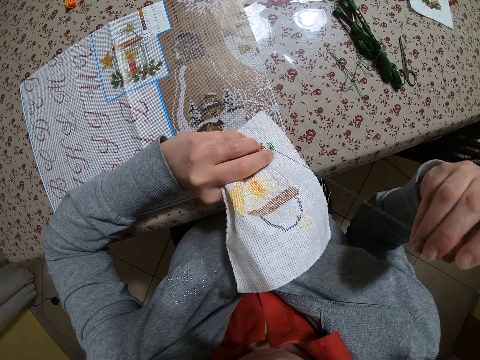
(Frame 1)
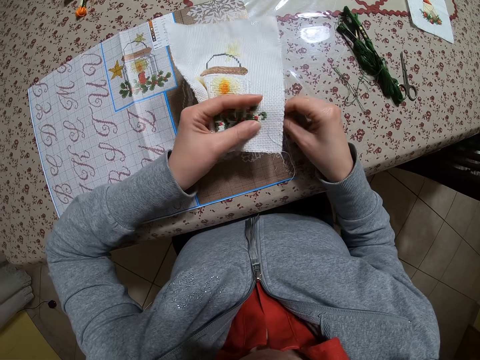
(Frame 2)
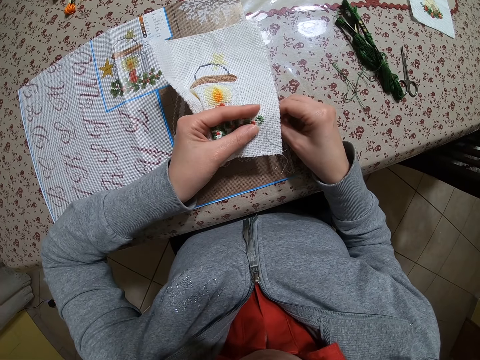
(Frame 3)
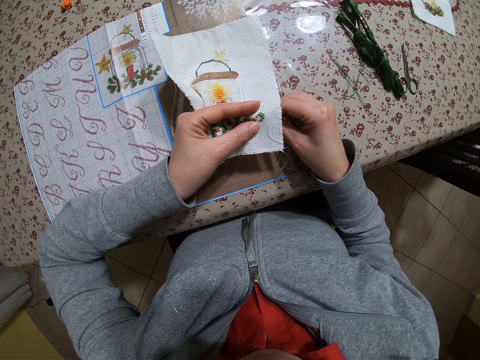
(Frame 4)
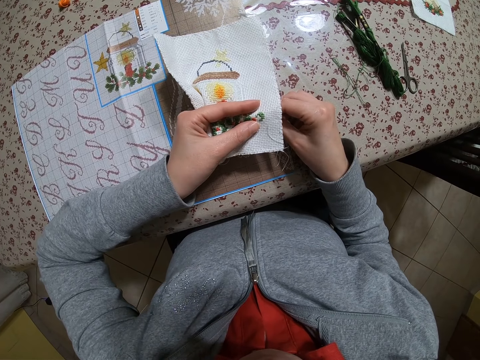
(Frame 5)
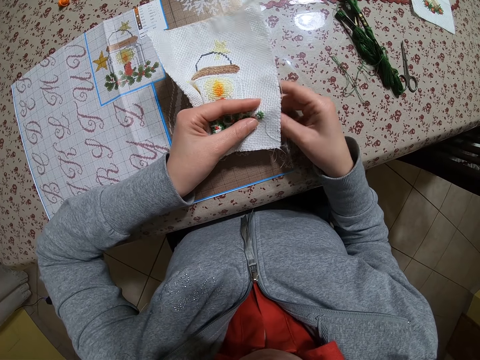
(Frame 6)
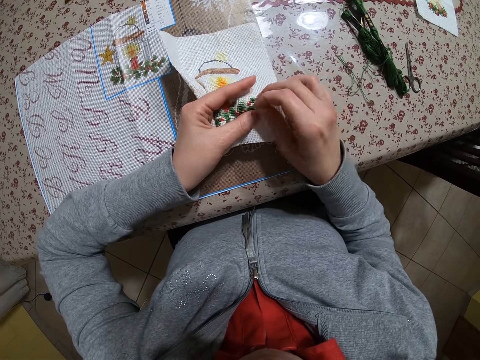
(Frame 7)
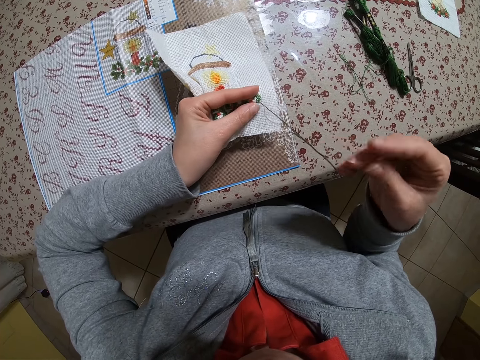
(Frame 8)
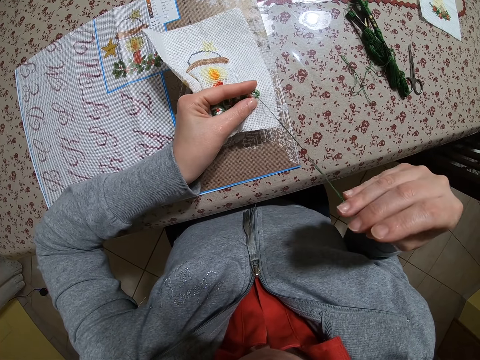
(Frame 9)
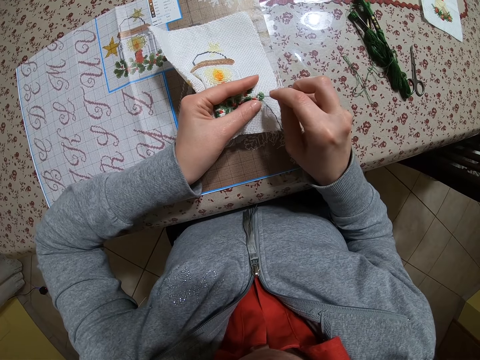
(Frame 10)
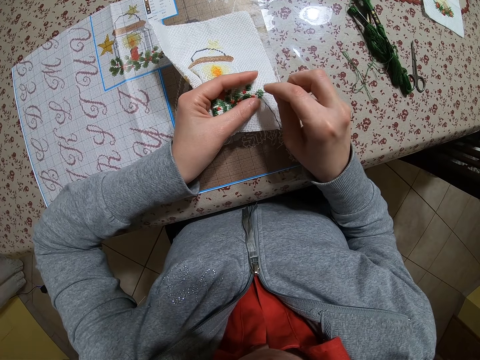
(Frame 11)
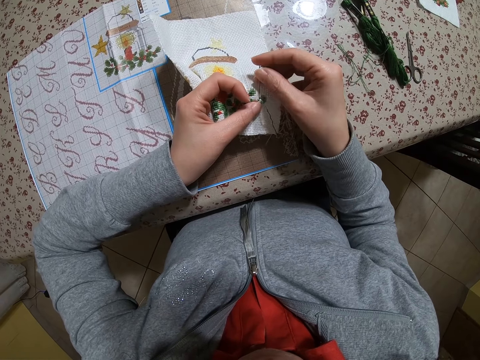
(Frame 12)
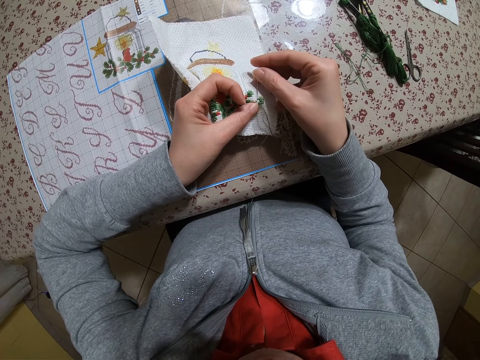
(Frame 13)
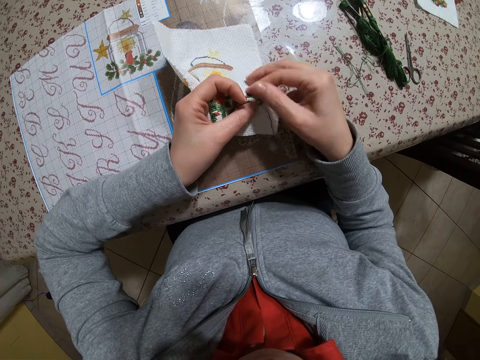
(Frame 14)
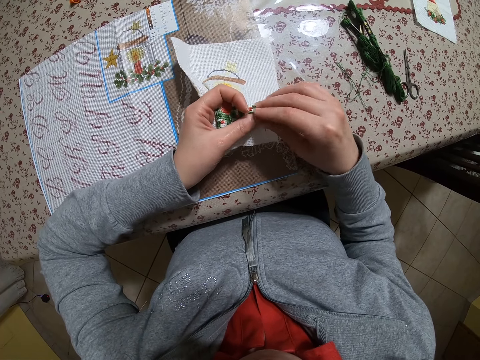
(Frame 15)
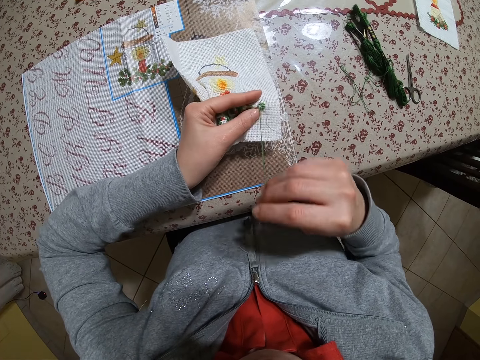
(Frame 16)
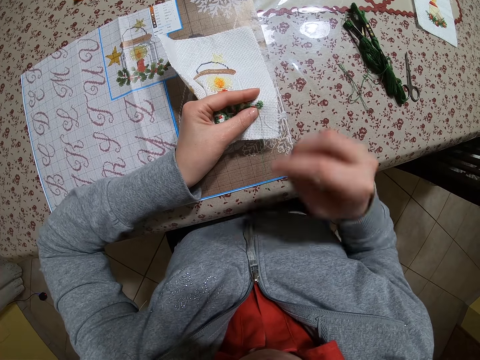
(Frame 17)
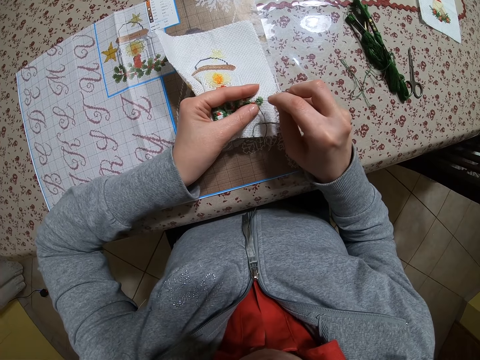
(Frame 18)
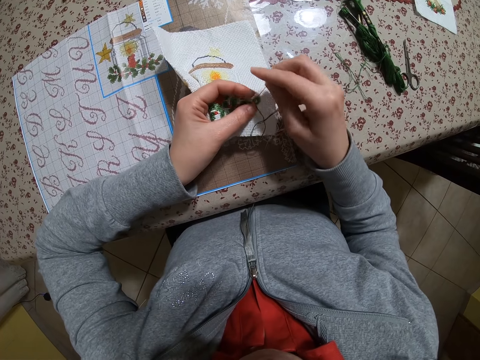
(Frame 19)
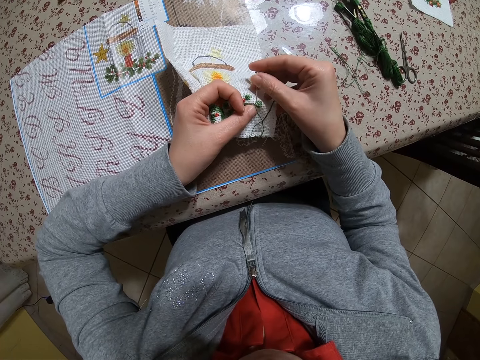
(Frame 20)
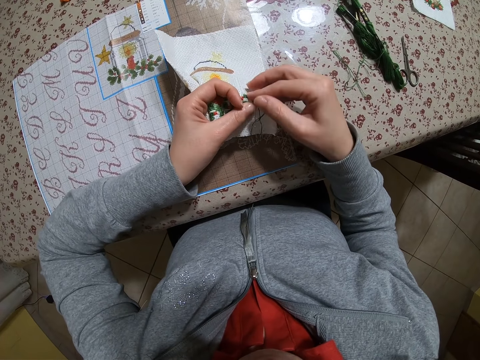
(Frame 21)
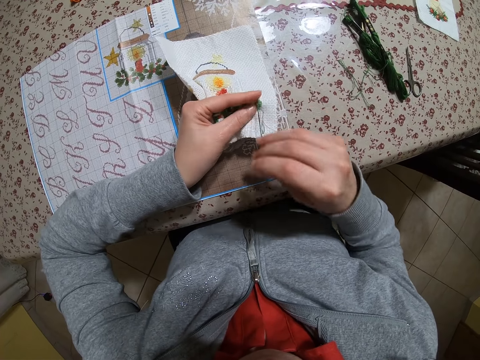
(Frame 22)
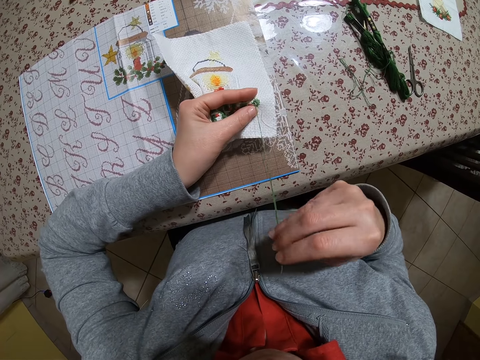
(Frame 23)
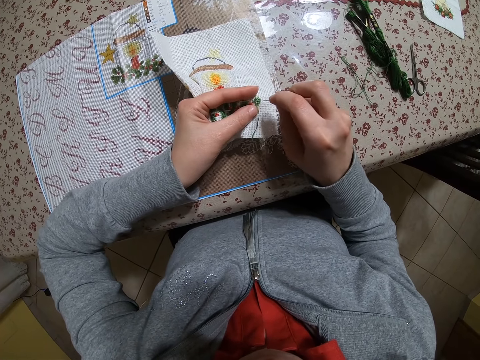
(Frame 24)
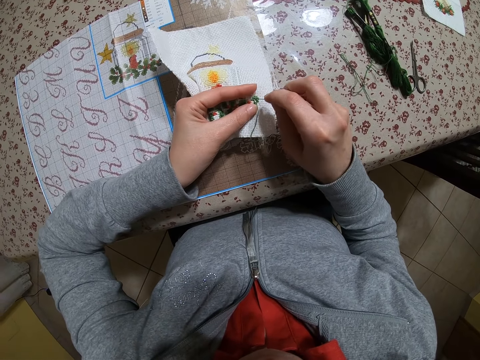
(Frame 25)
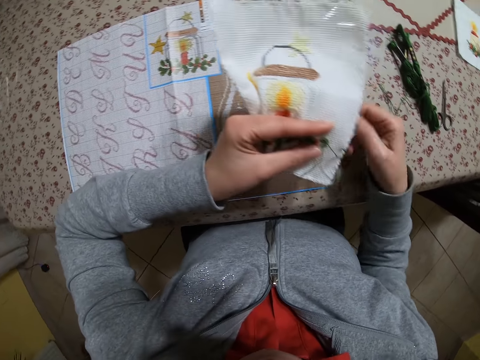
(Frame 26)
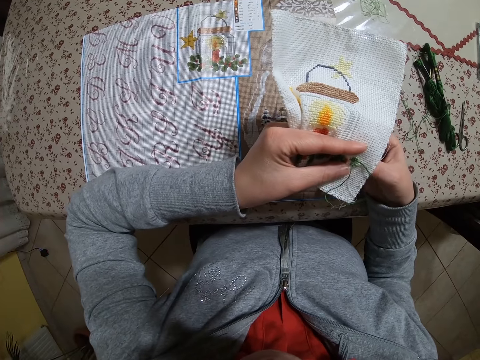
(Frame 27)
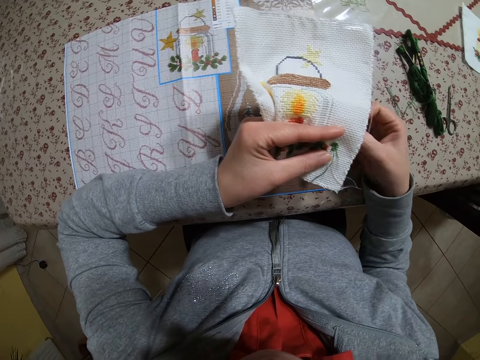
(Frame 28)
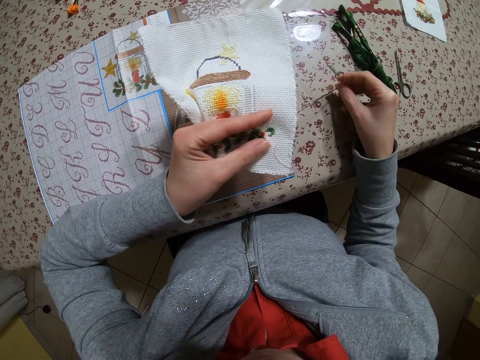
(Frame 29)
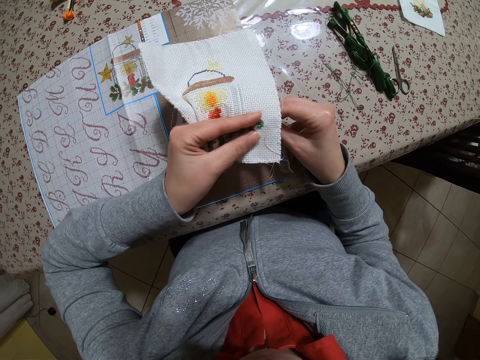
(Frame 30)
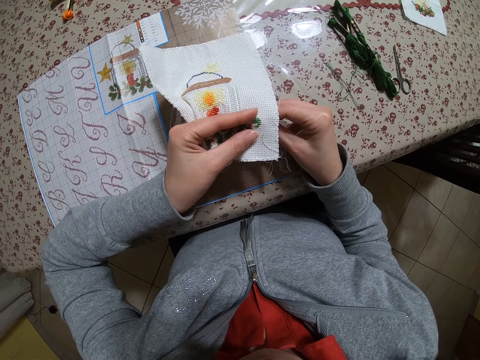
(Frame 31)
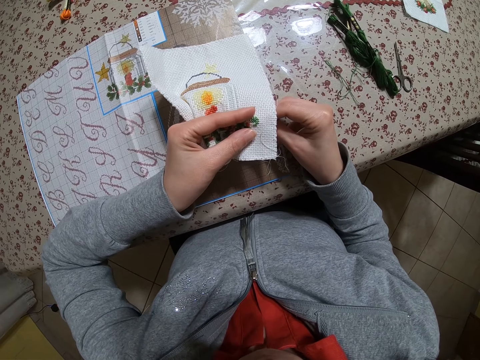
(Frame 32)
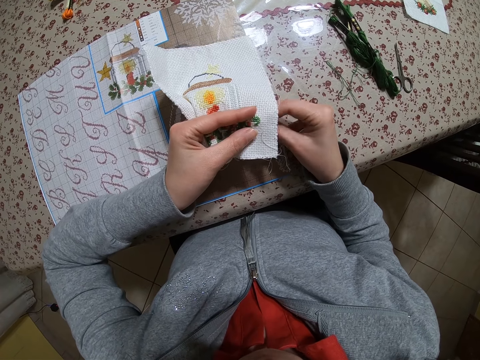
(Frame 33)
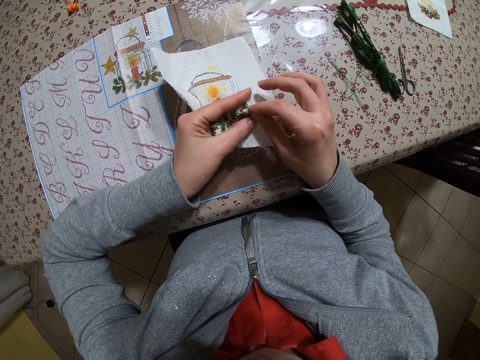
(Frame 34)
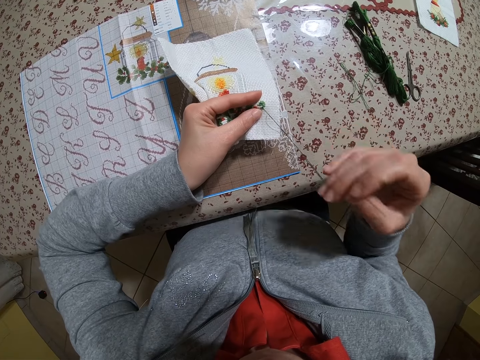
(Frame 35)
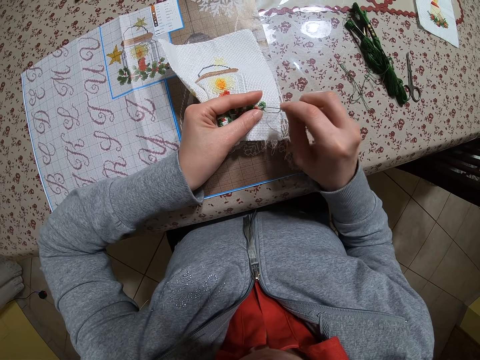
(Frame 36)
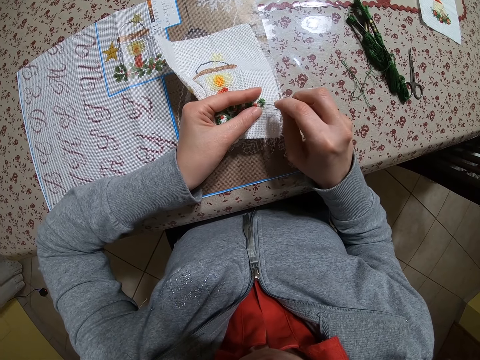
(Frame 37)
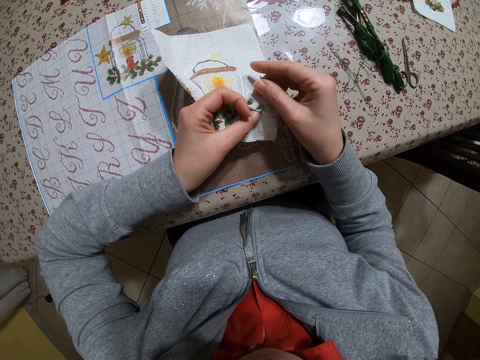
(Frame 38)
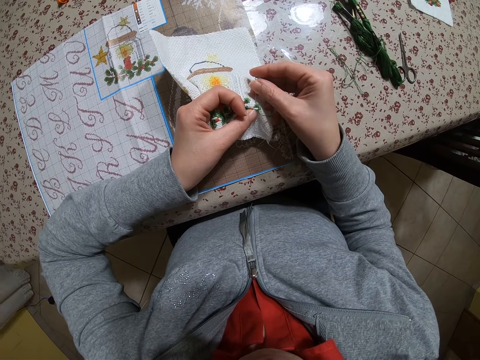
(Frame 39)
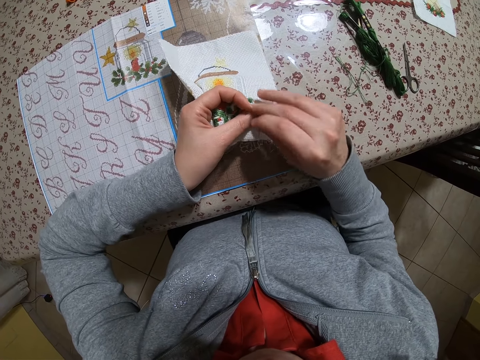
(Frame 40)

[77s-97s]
The camera wearer turns the cloth. She sews the cloth flower. She inserts the needle in the muslin with her right hand and removes the needle from the muslin with her right hand. She inserts the needle in the muslin with her right hand and removes the needle from the muslin with her right hand. She inserts the needle in the muslin with her right hand and removes the needle from the muslin with her right hand. She inserts the needle in the muslin with her right hand and removes the needle from the muslin with her right hand. She inserts the needle in the muslin with her right hand and removes the needle from the muslin with her right hand. She inserts the needle in the muslin with her right hand and removes the needle from the muslin with her right hand.

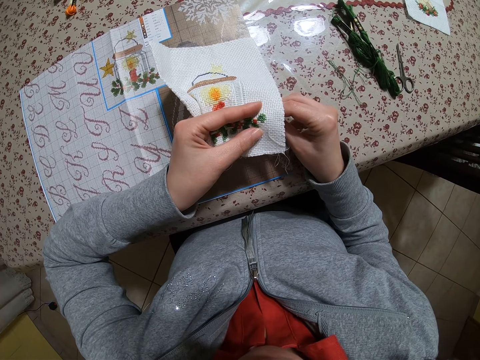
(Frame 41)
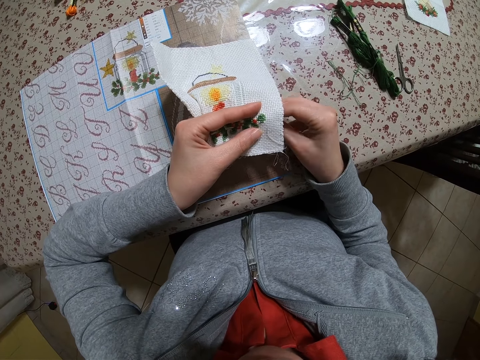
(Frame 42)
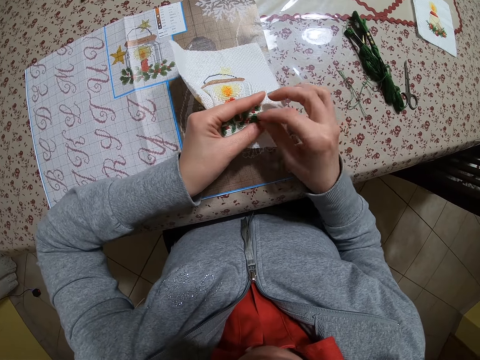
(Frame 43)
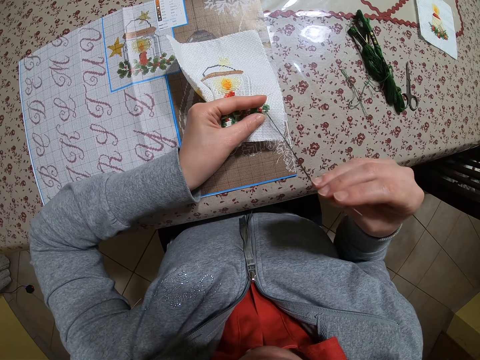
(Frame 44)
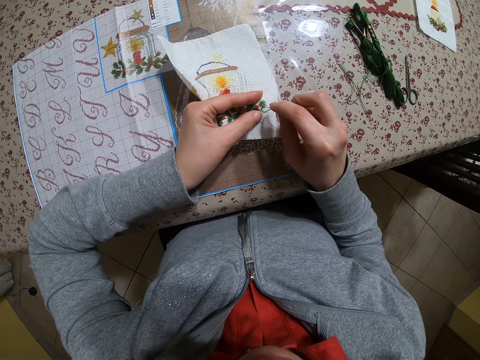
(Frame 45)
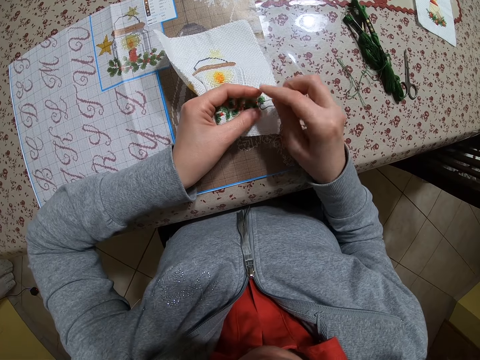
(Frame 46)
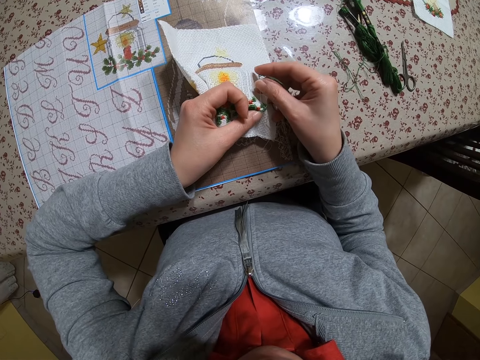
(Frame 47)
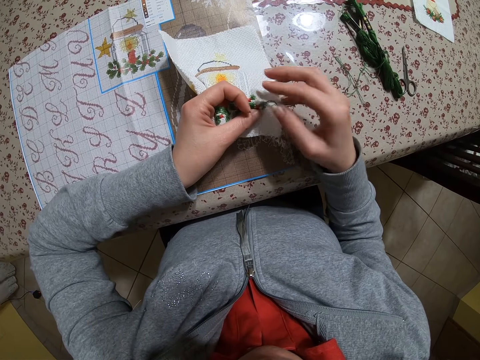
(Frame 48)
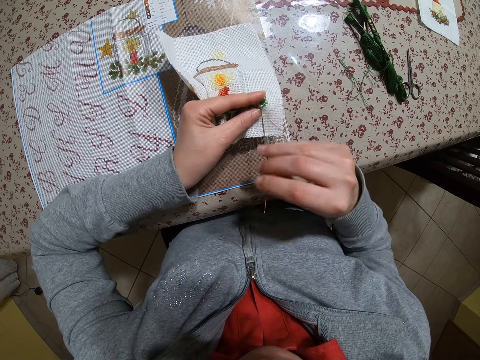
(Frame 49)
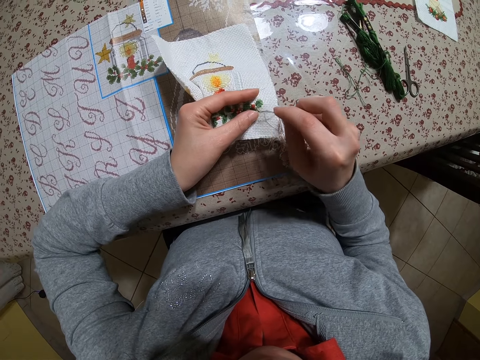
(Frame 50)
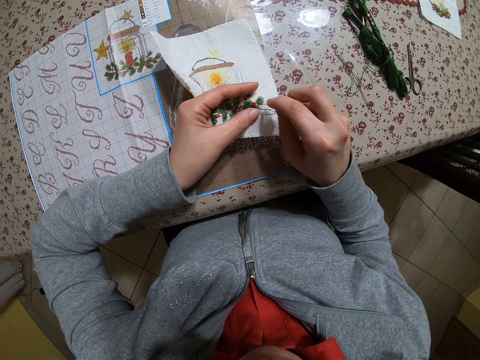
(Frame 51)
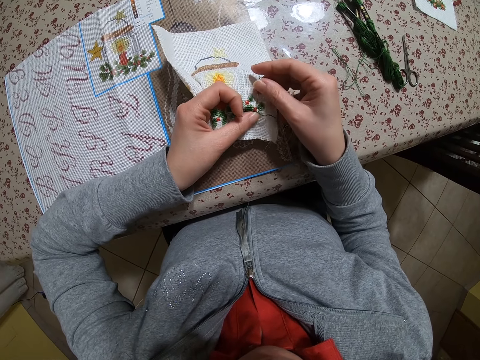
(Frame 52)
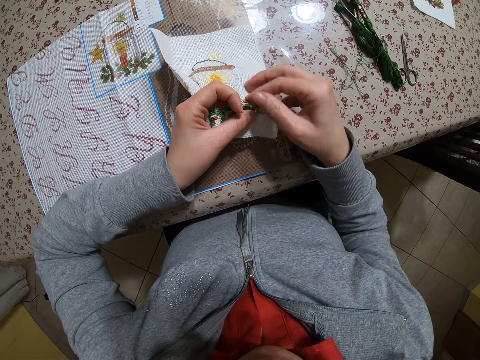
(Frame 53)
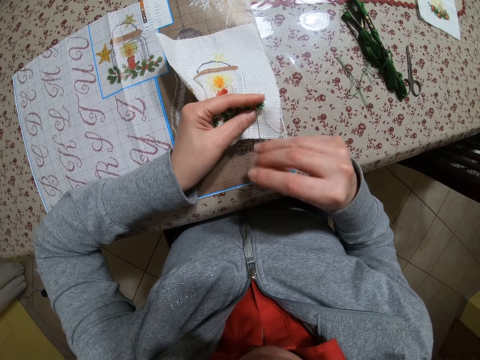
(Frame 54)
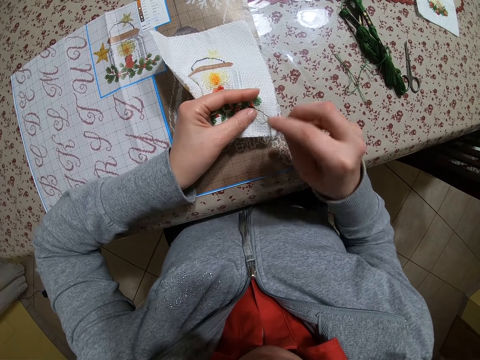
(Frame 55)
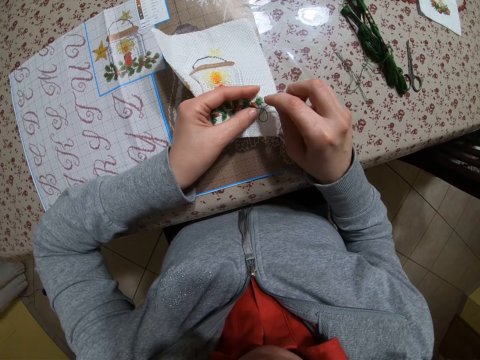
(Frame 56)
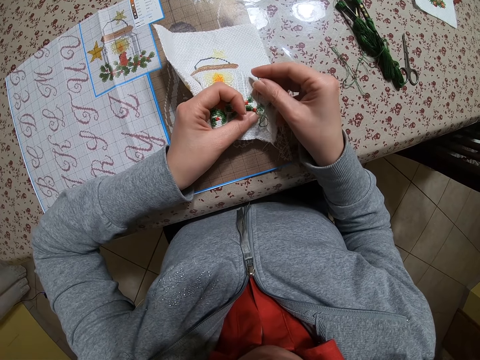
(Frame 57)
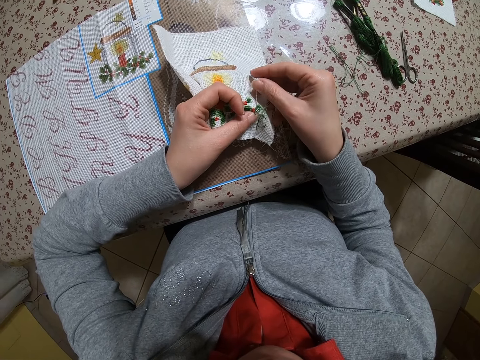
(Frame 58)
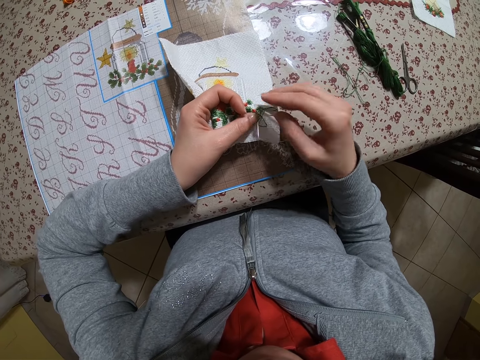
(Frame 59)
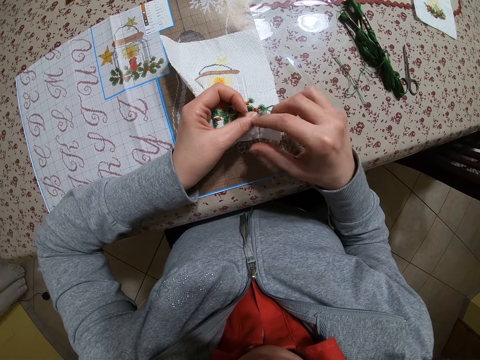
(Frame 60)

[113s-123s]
The camera wearer inserts the needle in the muslin with her right hand and removes the needle from the muslin with her right hand. She inserts the needle in the muslin with her right hand and removes the needle from the muslin with her right hand. She inserts the needle in the muslin with her right hand and removes the needle from the muslin with her right hand. She inserts the needle in the muslin with her right hand and removes the needle from the muslin with her right hand.
